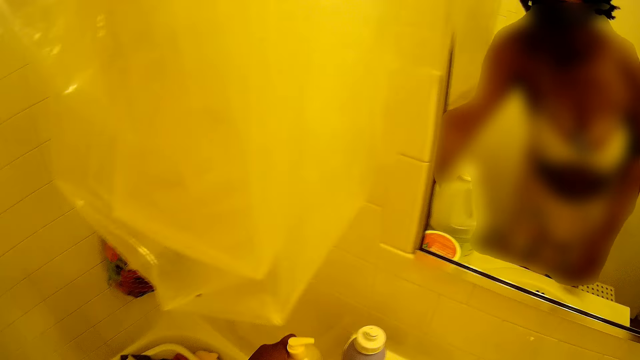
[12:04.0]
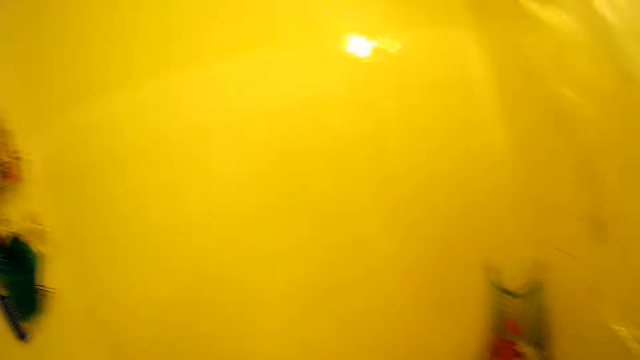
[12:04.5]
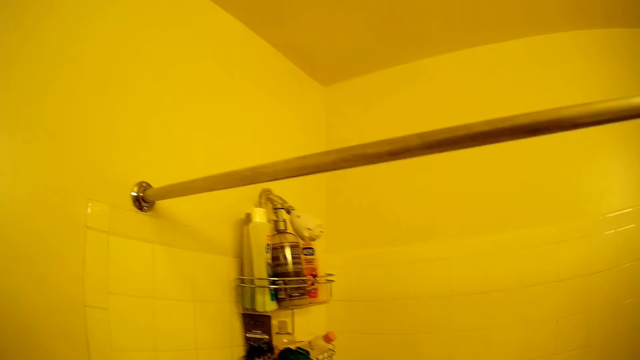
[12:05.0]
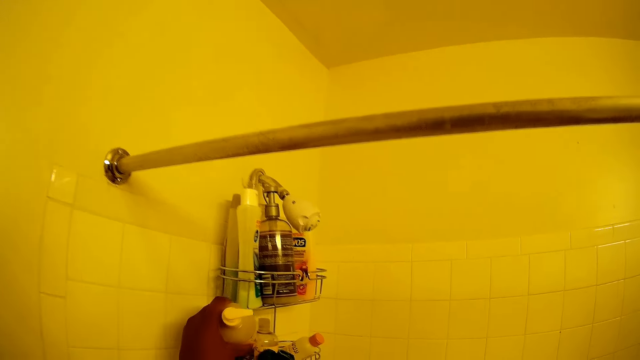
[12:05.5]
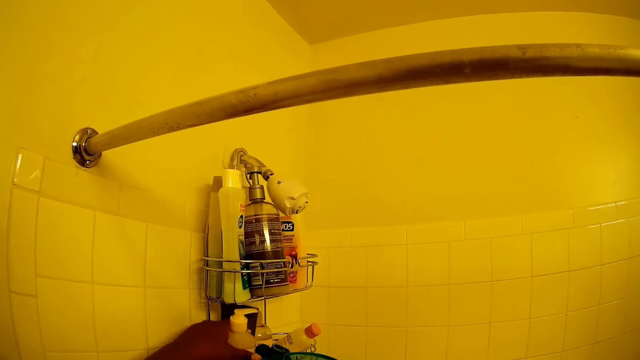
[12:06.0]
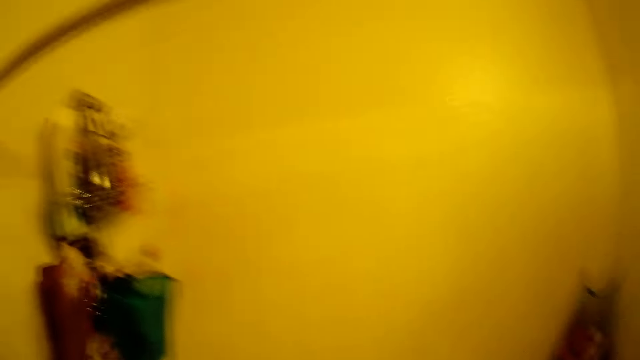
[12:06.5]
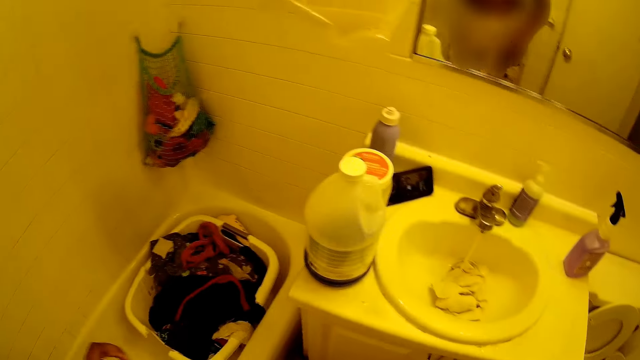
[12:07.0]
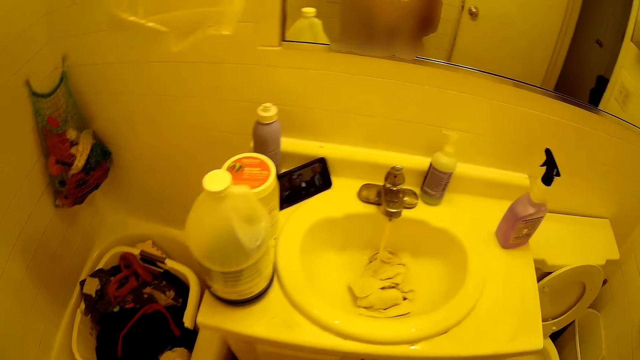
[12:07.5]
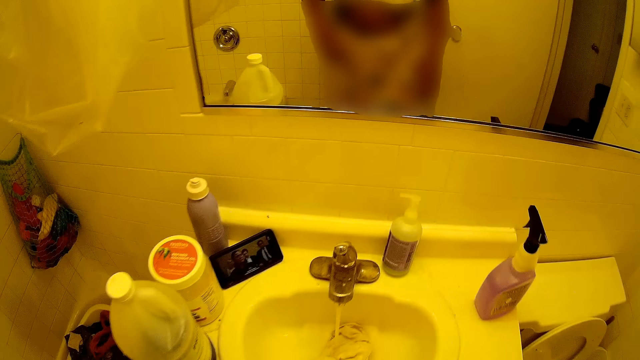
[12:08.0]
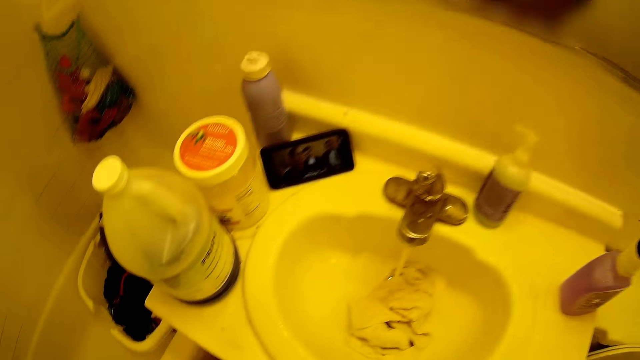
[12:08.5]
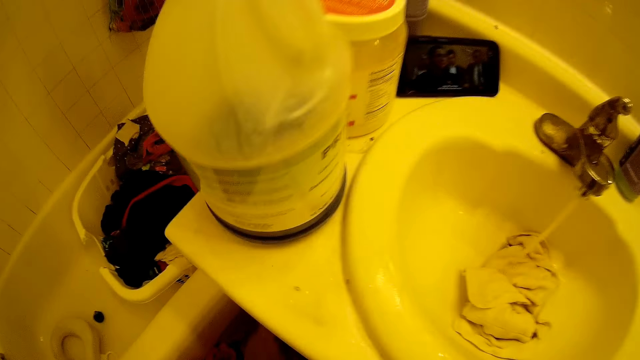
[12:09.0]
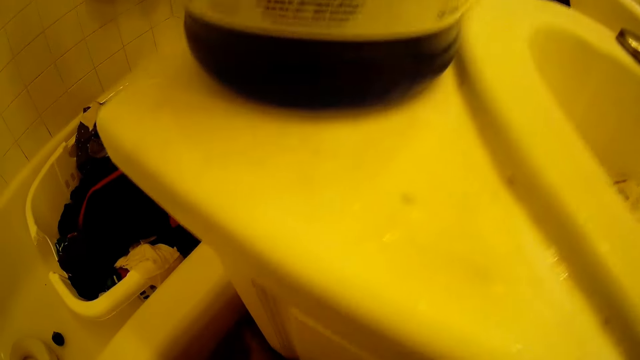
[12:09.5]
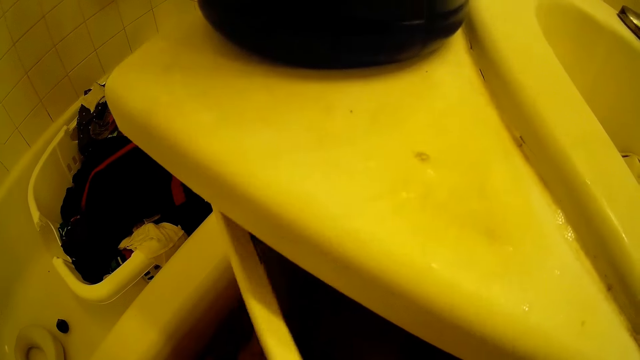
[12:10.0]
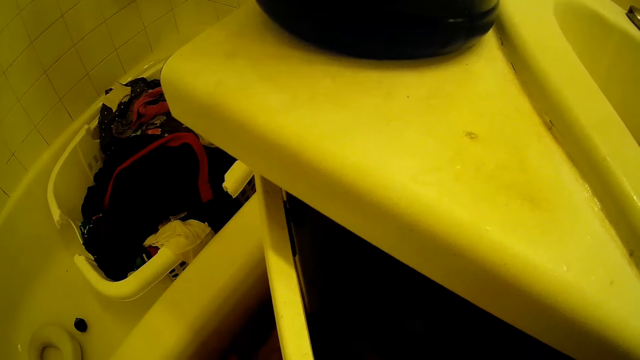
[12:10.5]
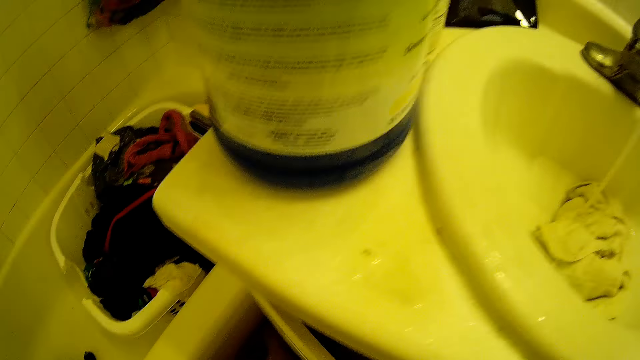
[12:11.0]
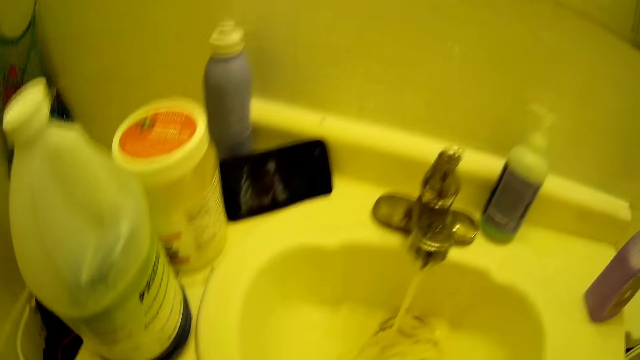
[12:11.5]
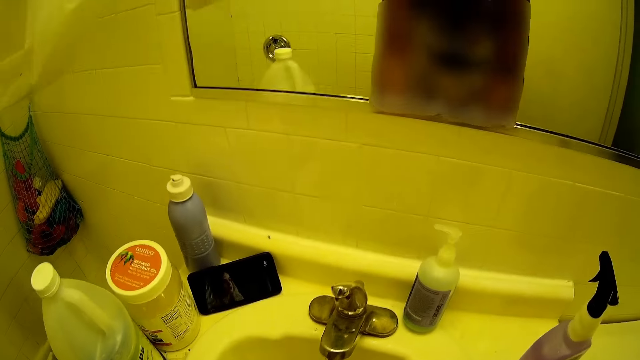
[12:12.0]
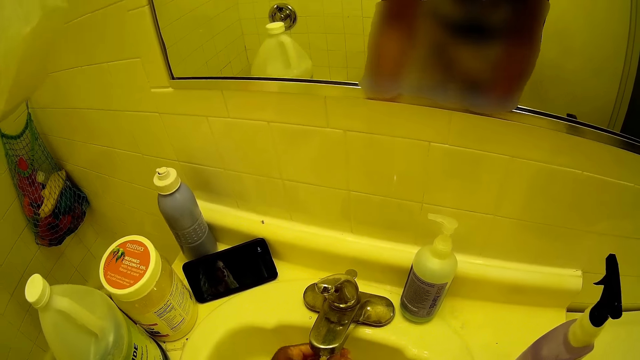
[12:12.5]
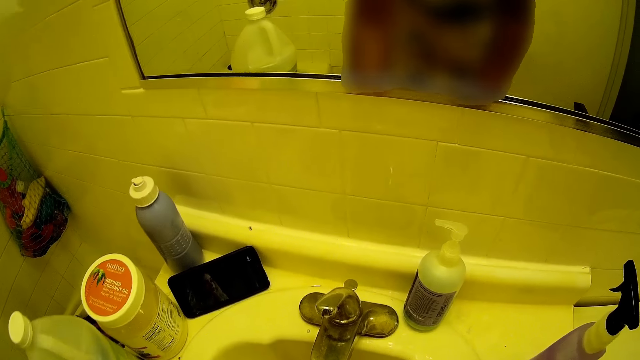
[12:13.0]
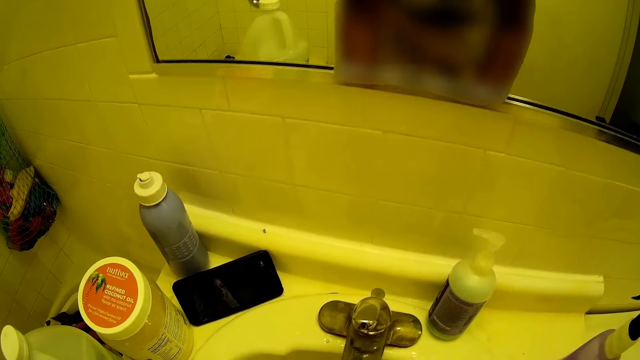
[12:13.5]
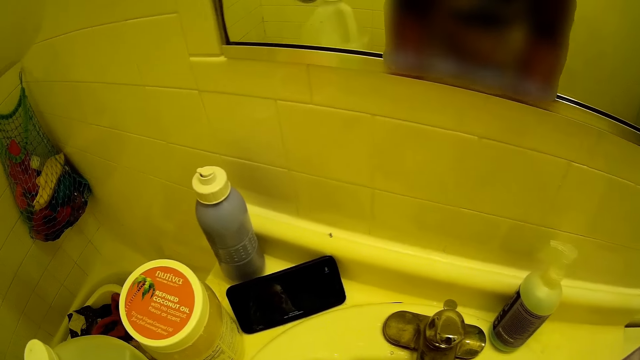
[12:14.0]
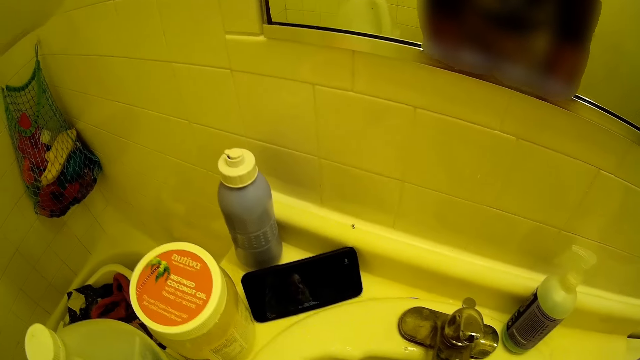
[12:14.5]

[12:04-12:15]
The camera wearer picks up a liquid soap from the bathroom countertop with her left hand. She moves around. She drops the liquid soap in a rack with her left hand. She opens a bathroom cabinet with her left hand and closes the bathroom cabinet with her left hand. She rinses her left hand in the bathroom sink.

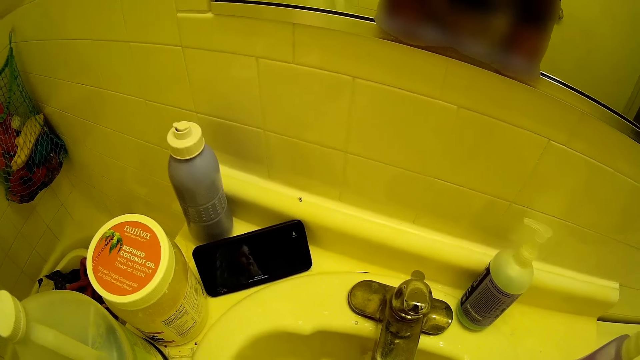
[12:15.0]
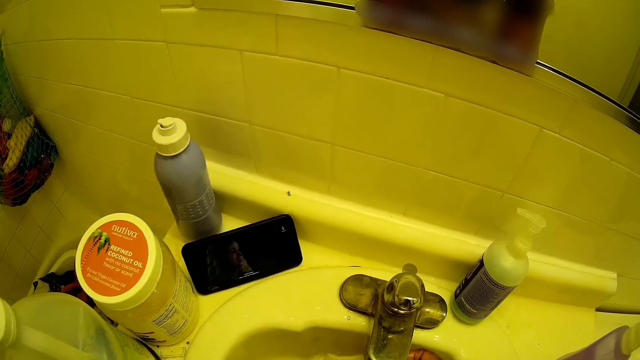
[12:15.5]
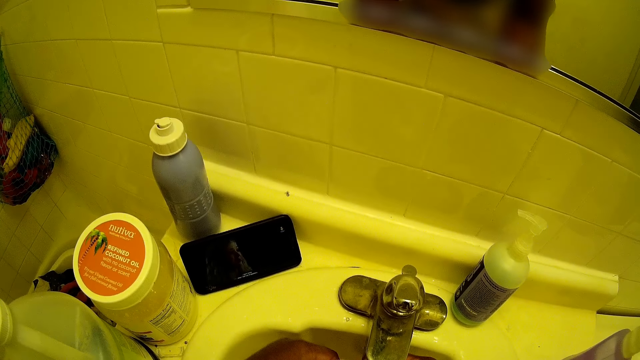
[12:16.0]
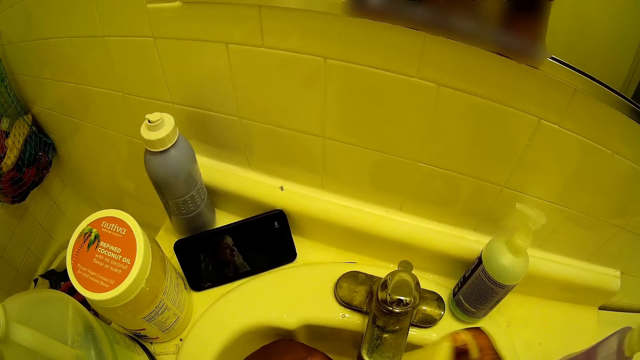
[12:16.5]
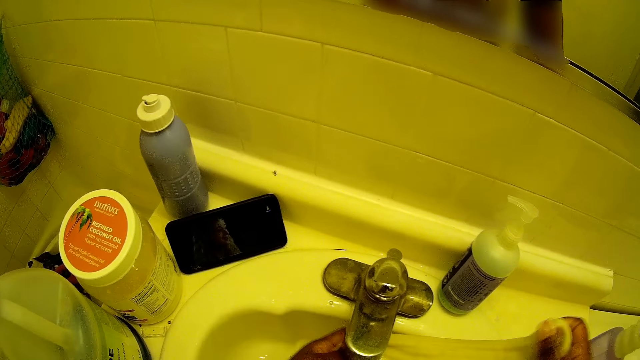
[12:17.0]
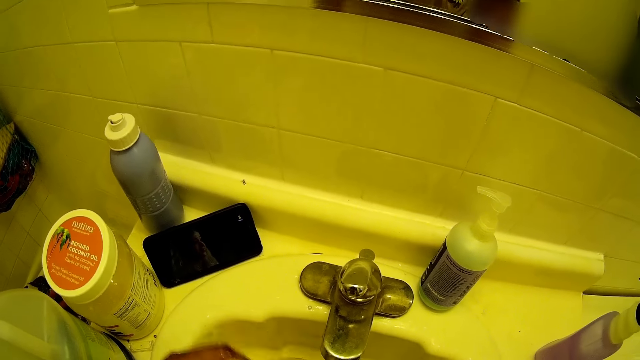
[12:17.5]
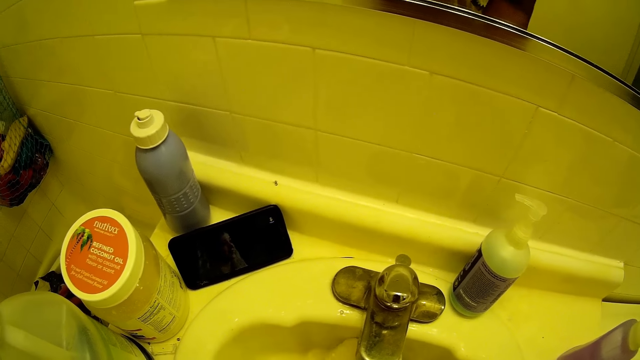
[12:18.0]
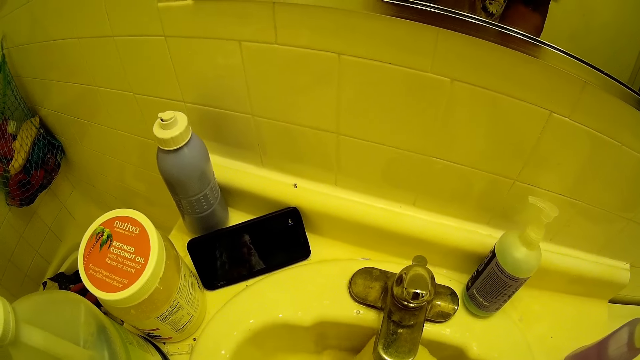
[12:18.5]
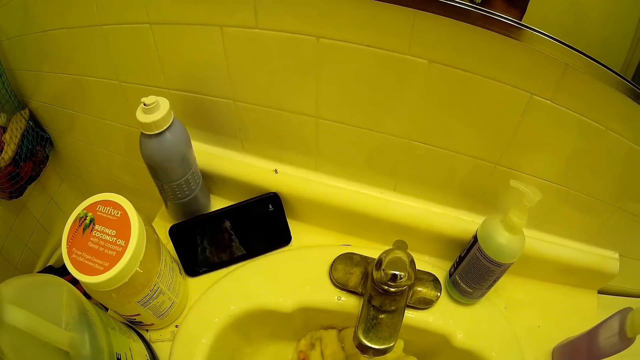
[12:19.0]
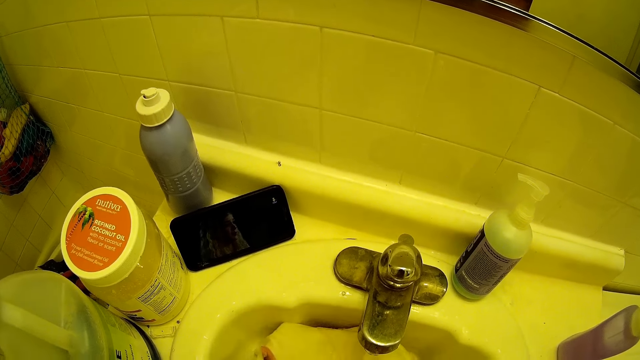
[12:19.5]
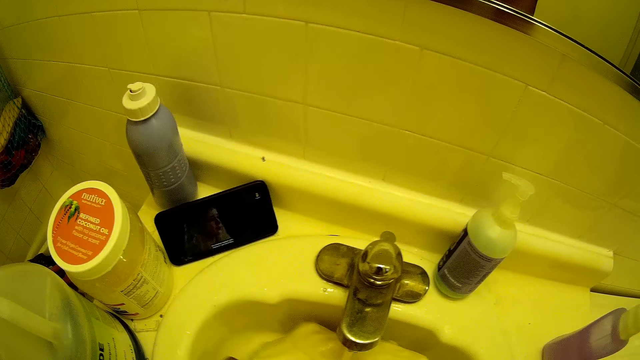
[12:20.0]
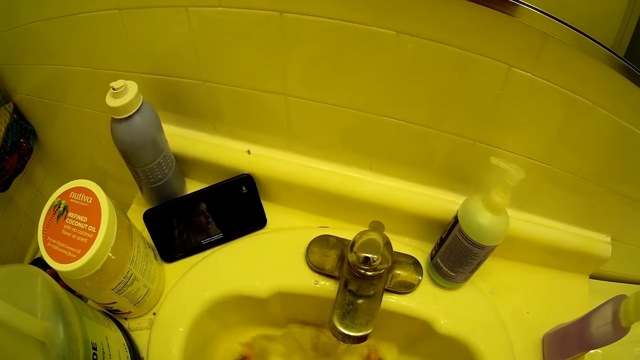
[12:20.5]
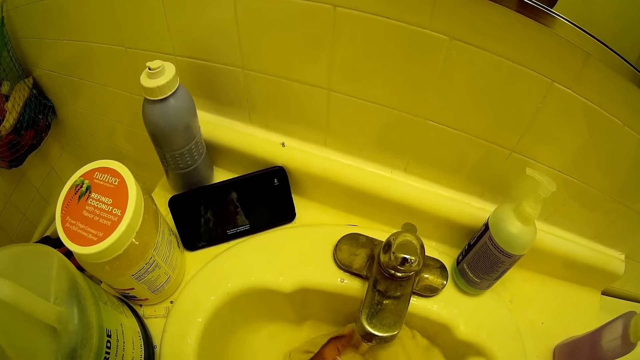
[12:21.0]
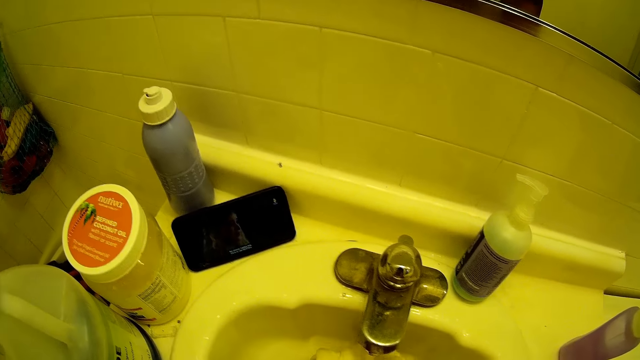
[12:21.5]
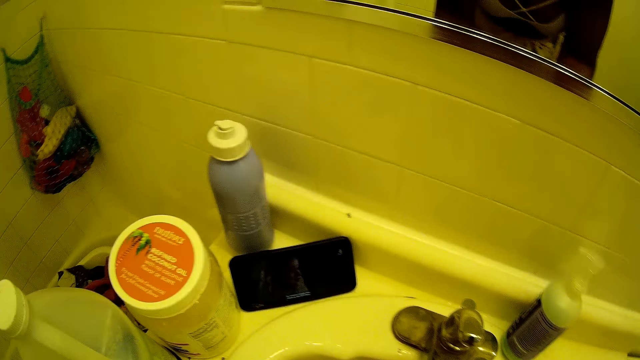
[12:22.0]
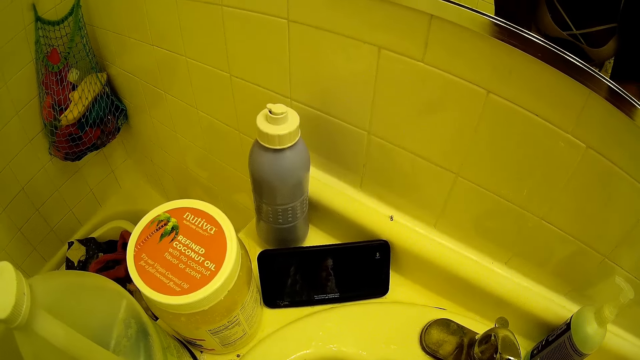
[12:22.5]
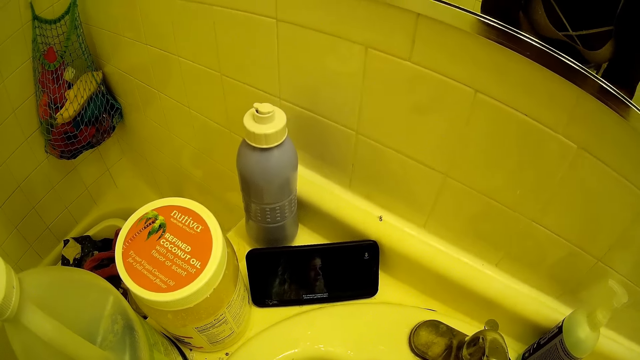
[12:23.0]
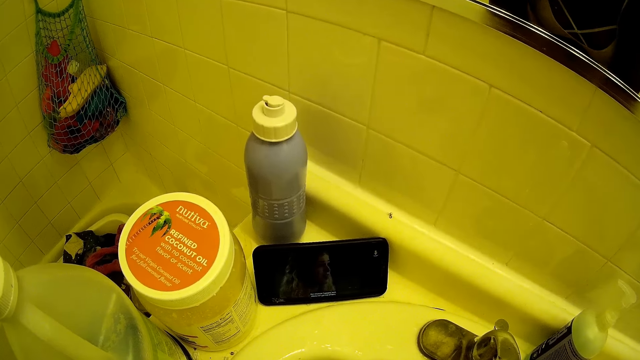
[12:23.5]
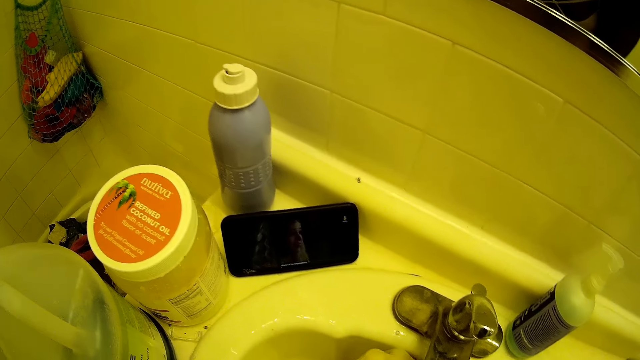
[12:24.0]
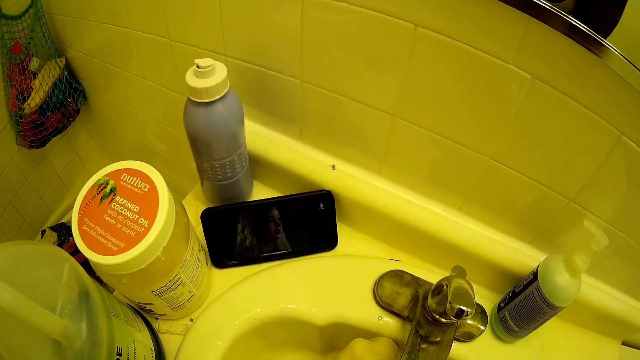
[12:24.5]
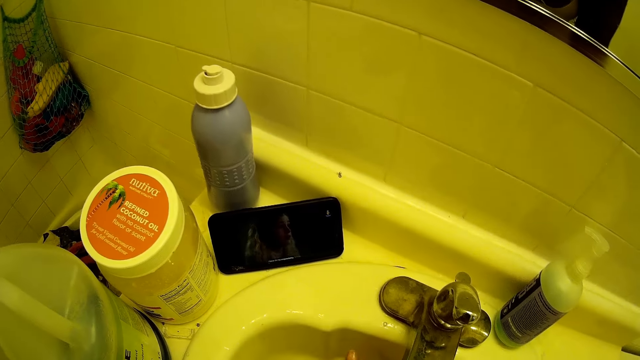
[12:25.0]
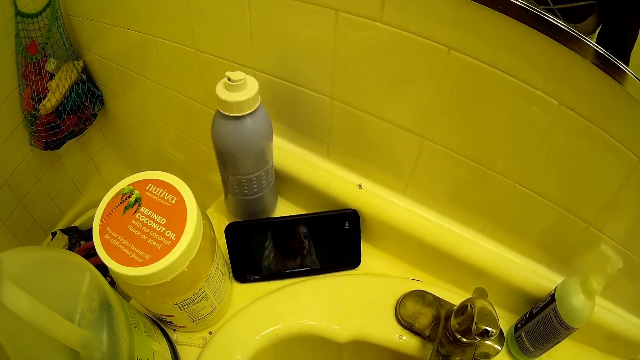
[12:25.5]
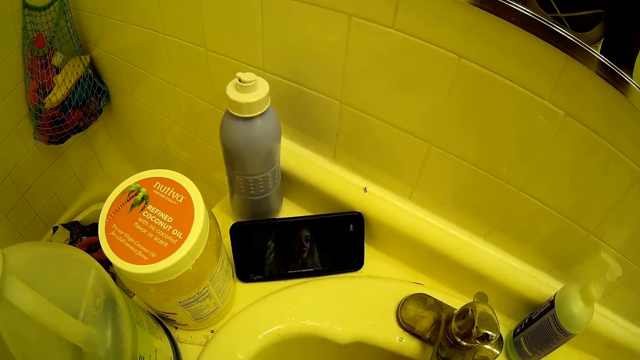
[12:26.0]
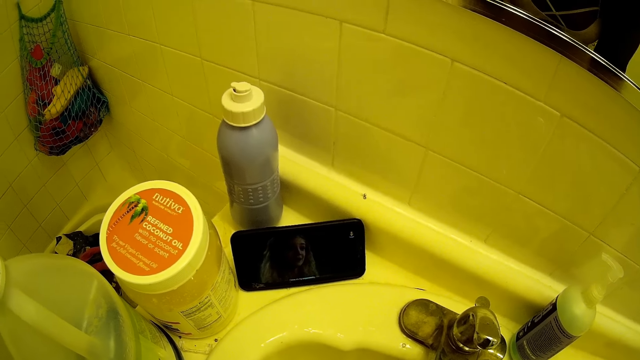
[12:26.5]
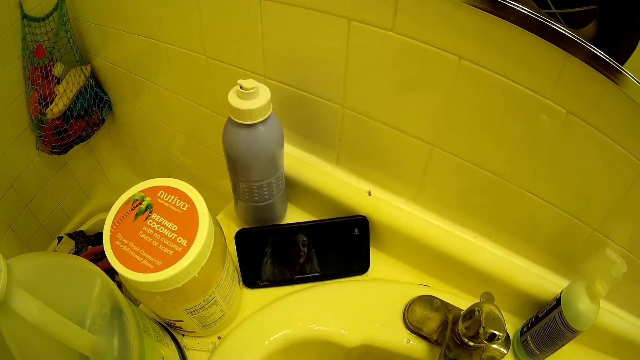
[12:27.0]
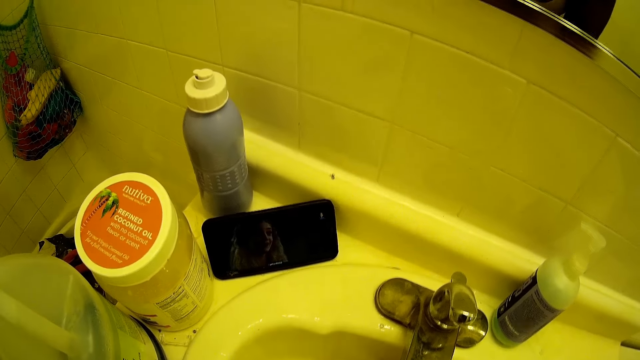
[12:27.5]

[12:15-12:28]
The camera wearer rinses the white towel in the bathroom sink with both hands. She moves her hands. She washes a rug.
